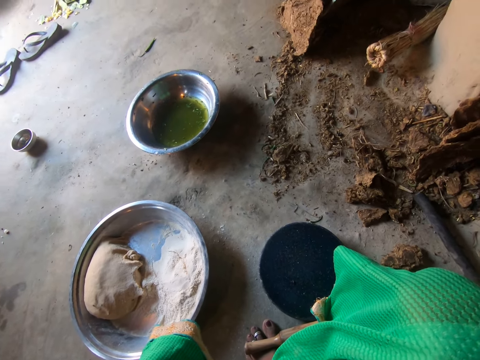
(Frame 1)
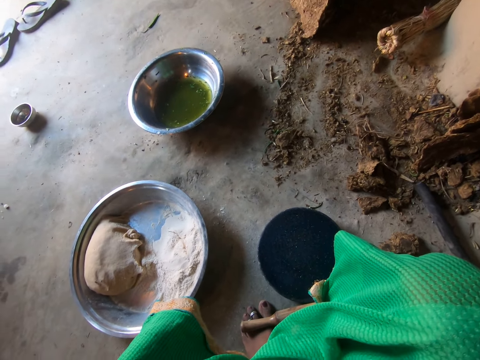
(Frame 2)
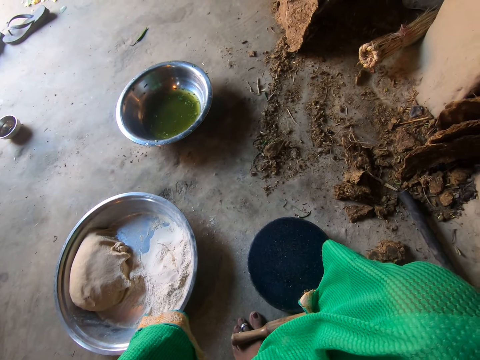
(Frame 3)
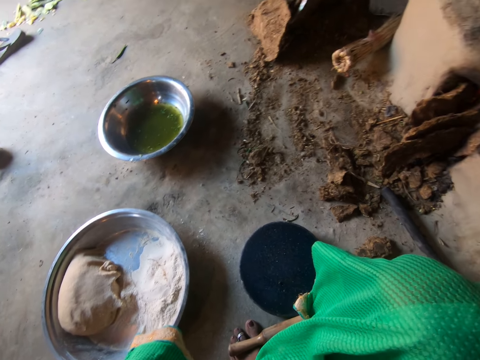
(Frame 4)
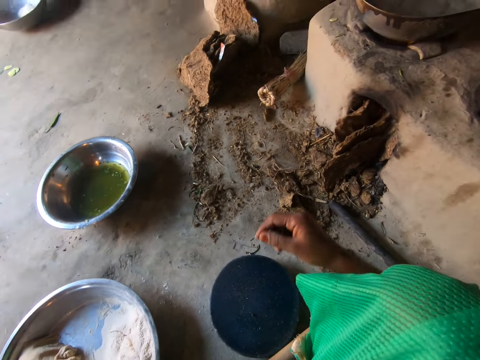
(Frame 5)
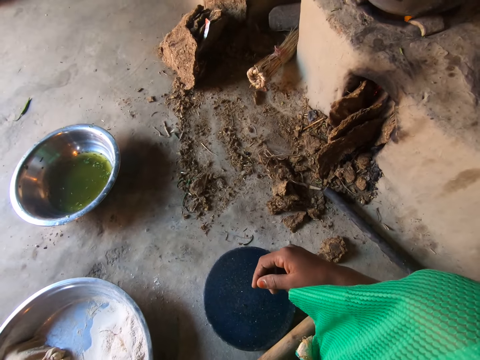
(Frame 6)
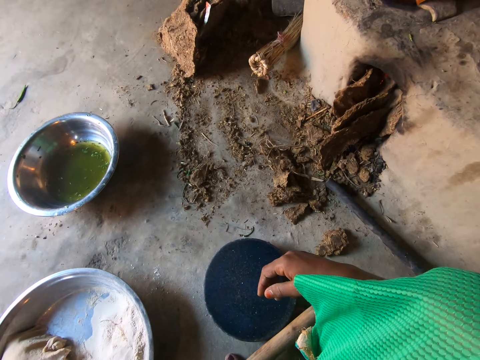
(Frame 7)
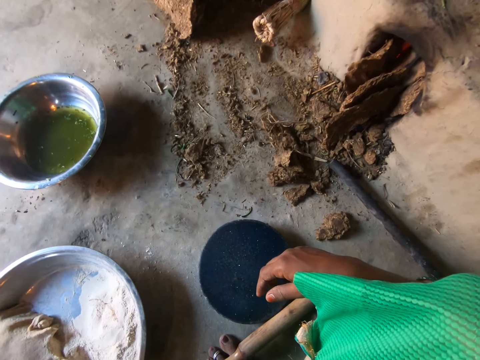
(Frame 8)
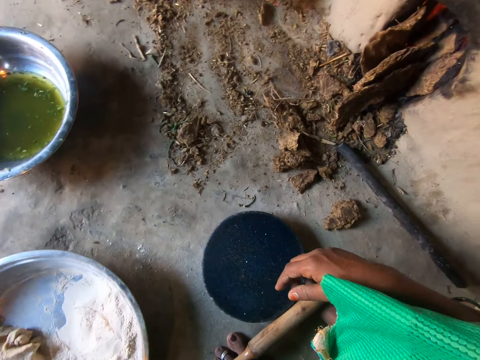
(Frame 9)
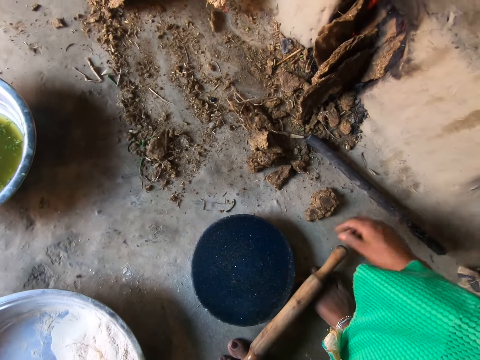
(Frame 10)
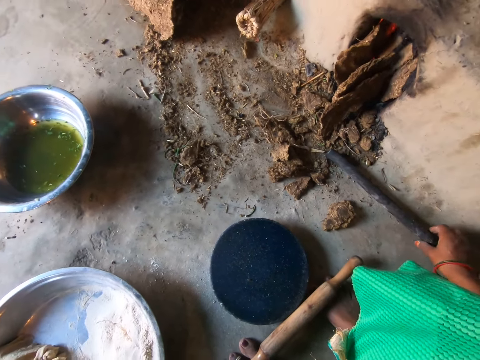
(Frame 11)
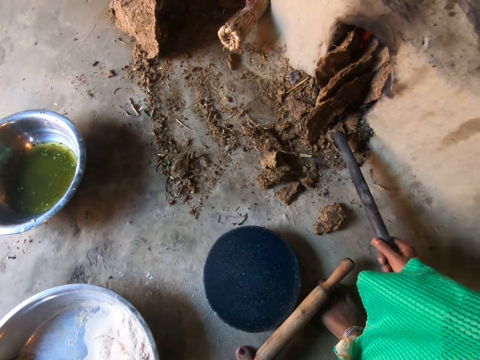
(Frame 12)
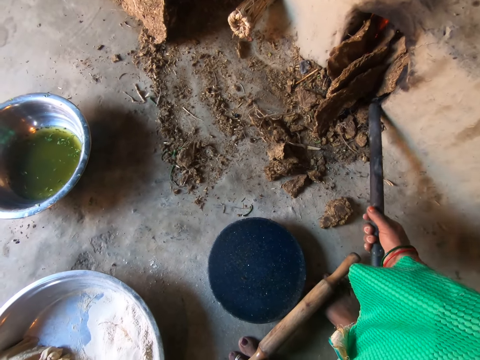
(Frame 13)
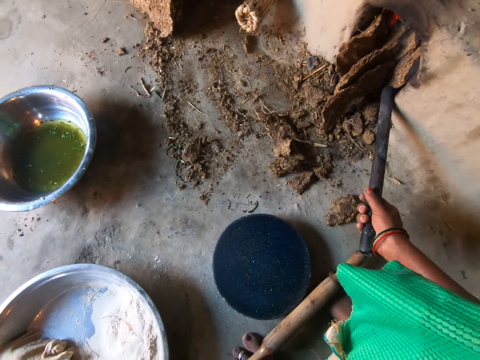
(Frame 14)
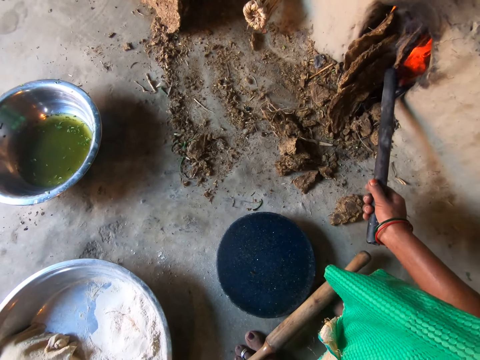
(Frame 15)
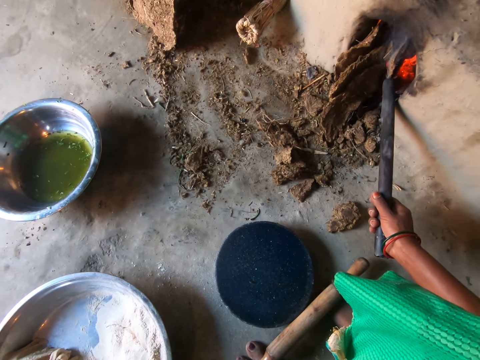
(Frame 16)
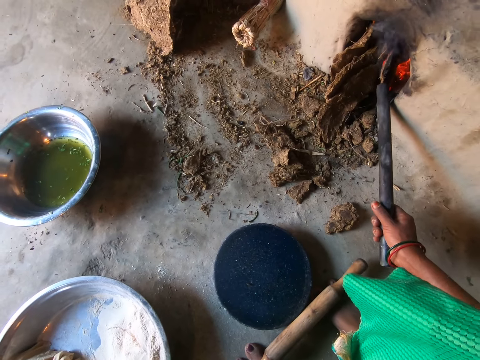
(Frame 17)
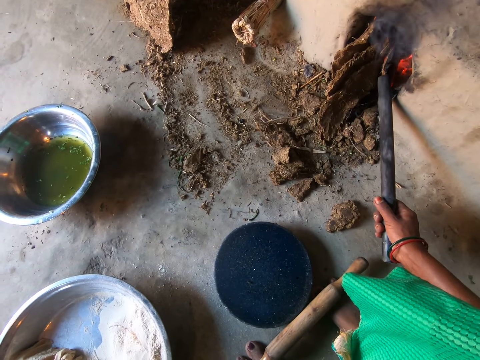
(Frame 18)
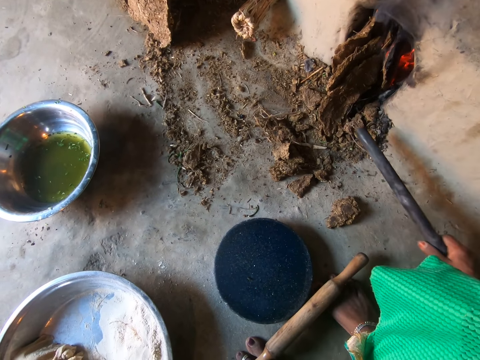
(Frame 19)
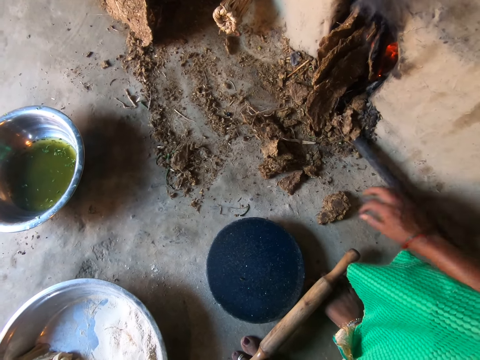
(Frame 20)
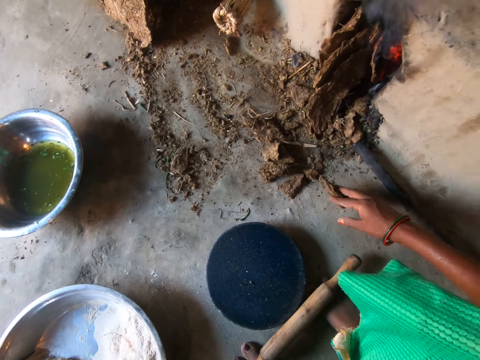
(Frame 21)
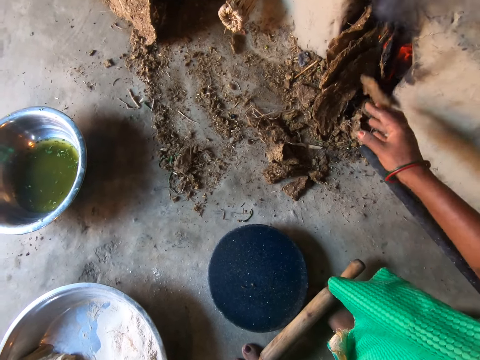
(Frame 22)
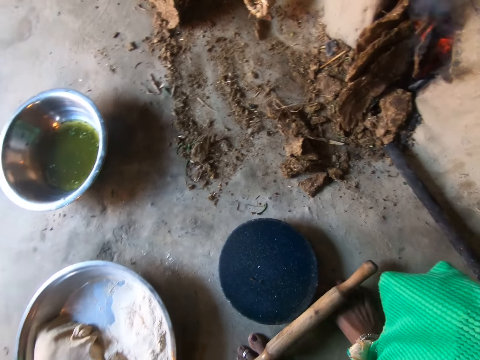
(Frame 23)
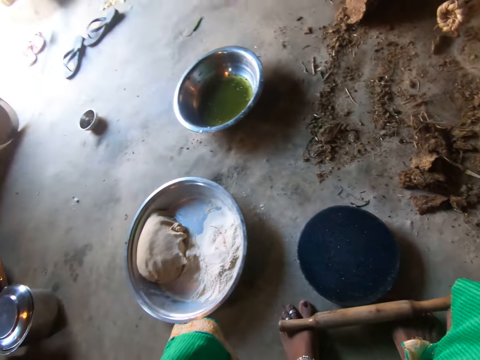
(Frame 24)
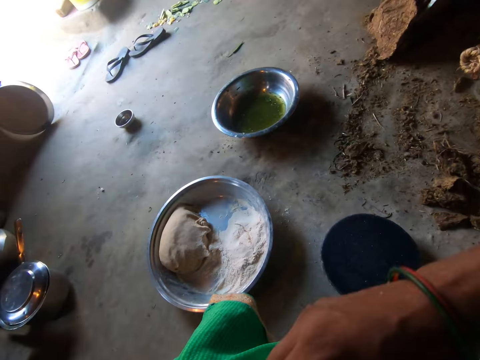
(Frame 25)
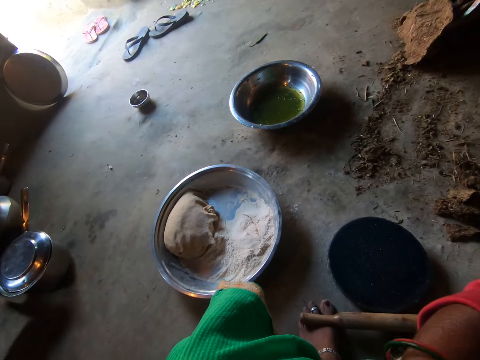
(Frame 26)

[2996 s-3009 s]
The camera wearer picks up the metal stick. They hold the stick. They touch the fire with the rod. They drop the metal rod. They throw a cow dung cake into a fireplace.

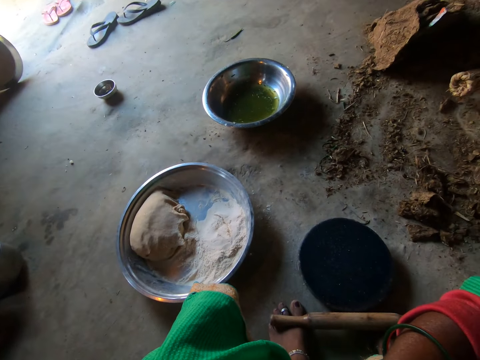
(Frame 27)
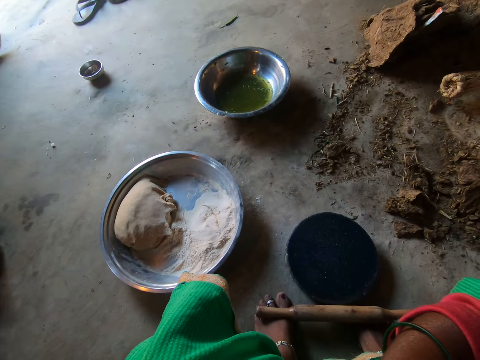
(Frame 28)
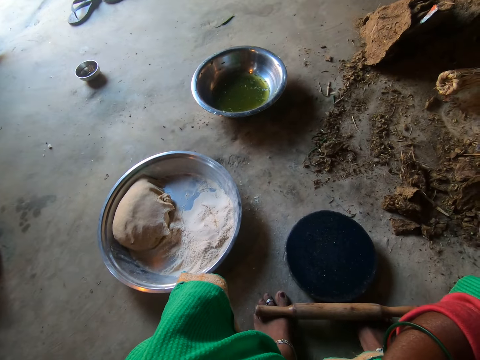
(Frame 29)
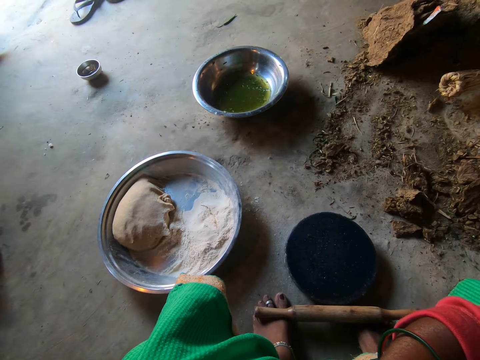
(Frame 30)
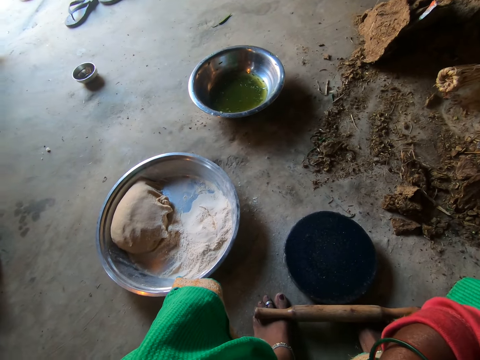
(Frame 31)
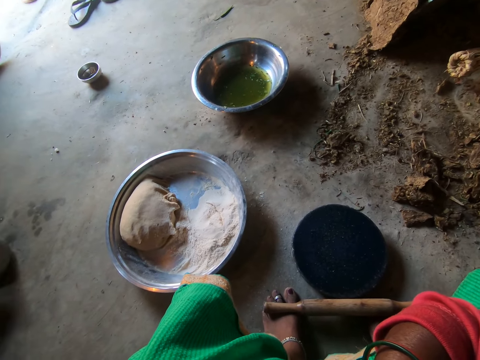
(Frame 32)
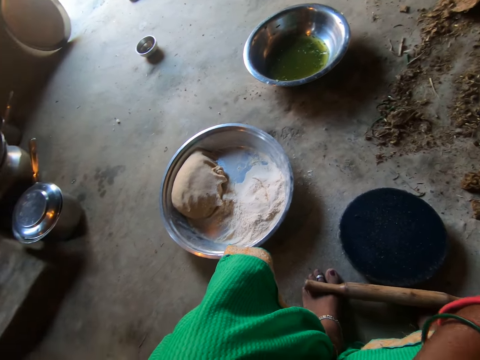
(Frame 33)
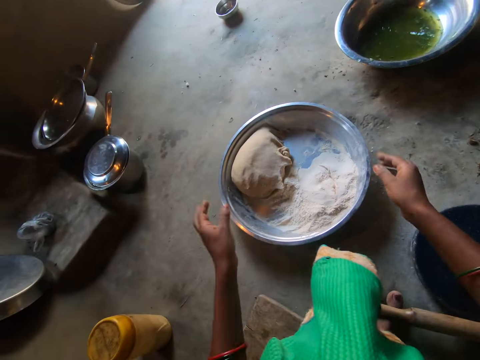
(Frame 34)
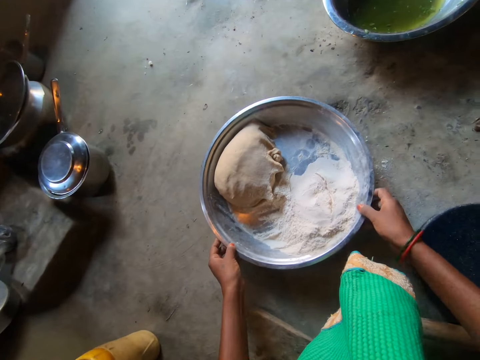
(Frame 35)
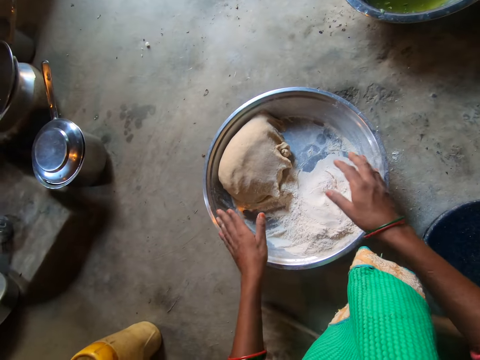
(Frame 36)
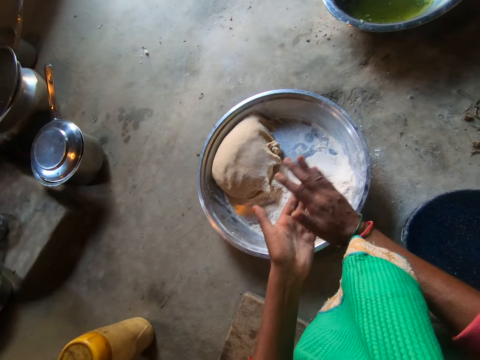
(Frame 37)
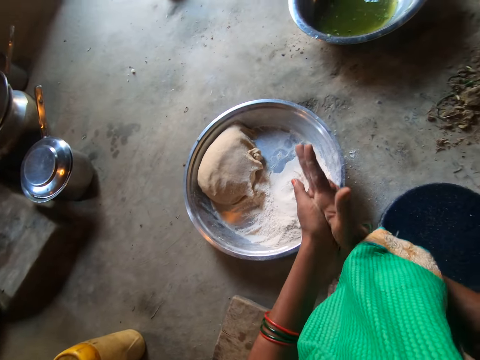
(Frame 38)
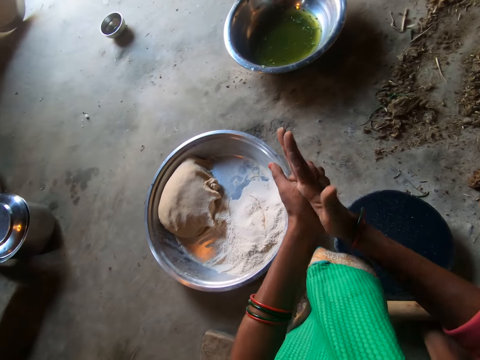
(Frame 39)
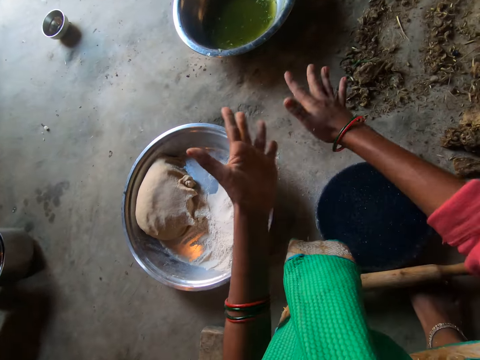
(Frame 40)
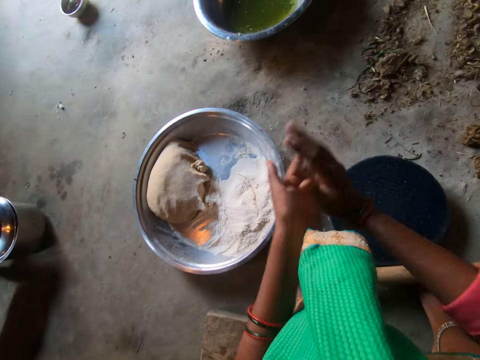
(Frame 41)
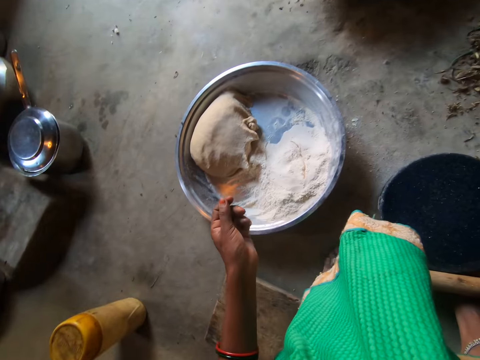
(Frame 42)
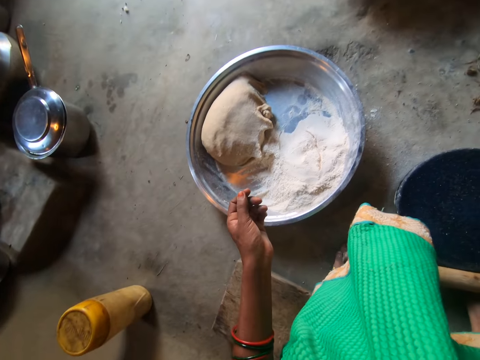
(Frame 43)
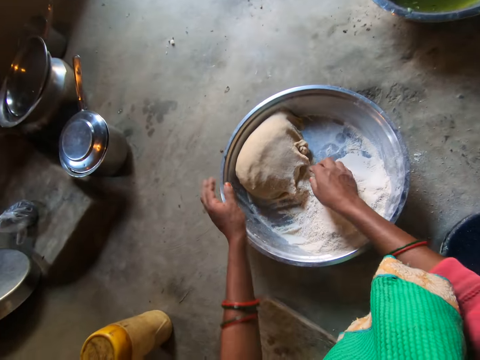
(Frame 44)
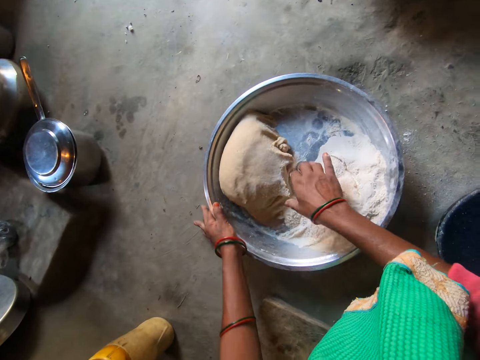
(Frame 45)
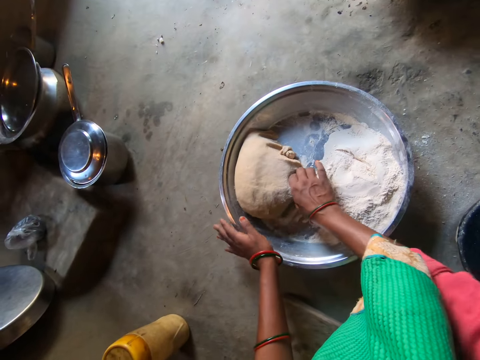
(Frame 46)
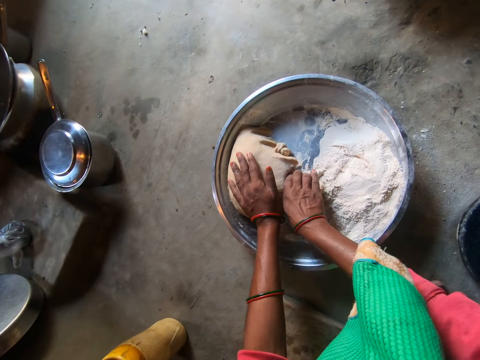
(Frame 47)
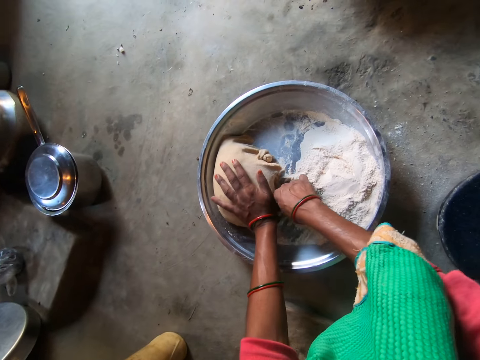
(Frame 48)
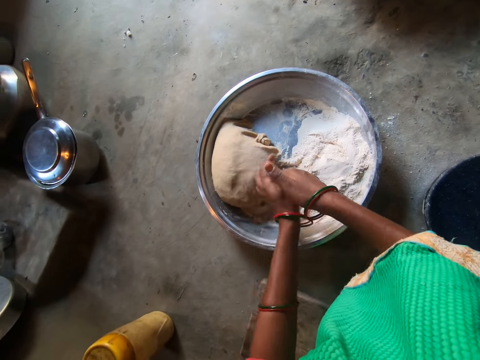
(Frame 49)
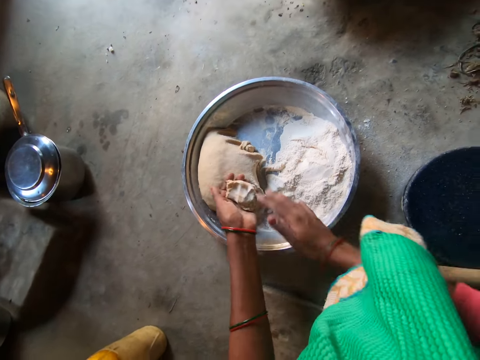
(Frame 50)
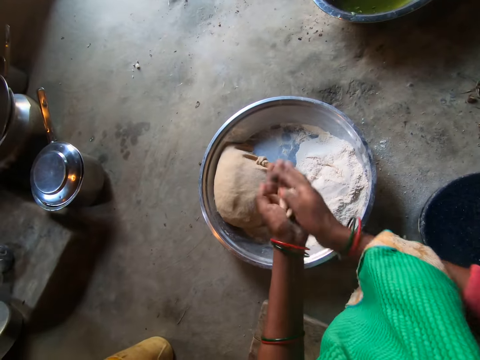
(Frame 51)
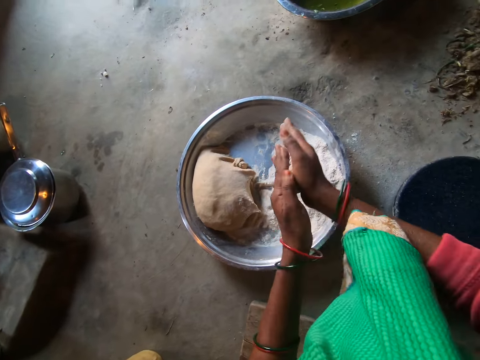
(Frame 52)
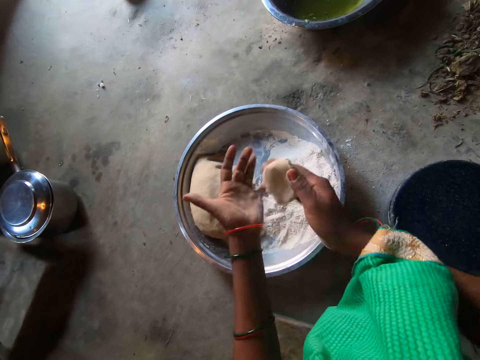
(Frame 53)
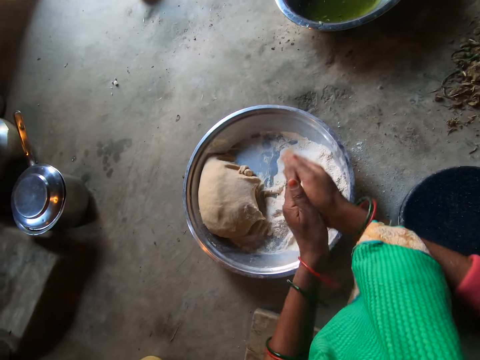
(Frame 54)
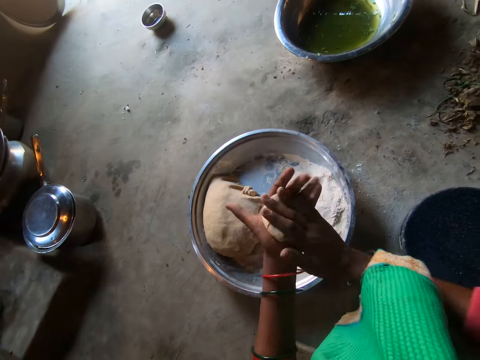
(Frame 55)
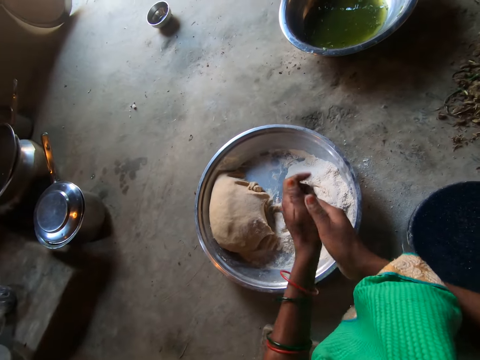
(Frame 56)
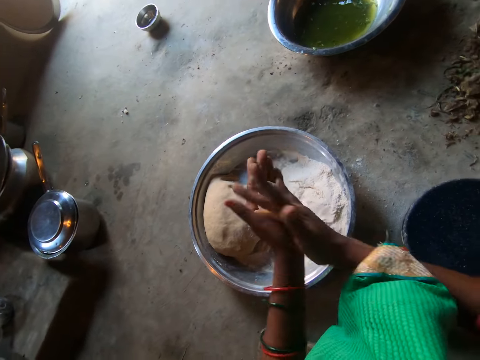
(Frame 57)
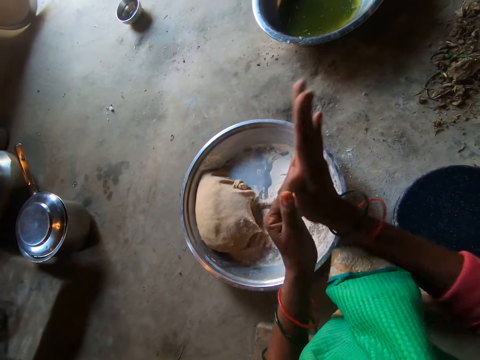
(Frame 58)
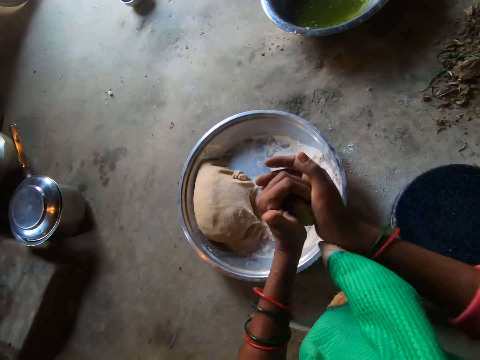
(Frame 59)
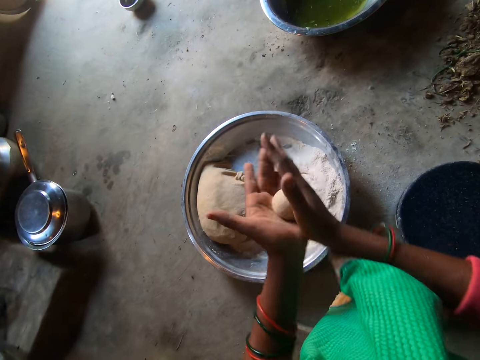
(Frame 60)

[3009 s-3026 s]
The camera wearer does something. She pulls a tray or basin. She rubs her hands against each other. She does something. She pinches the dough. She collects the dough. She rolls the dough in her hands.
